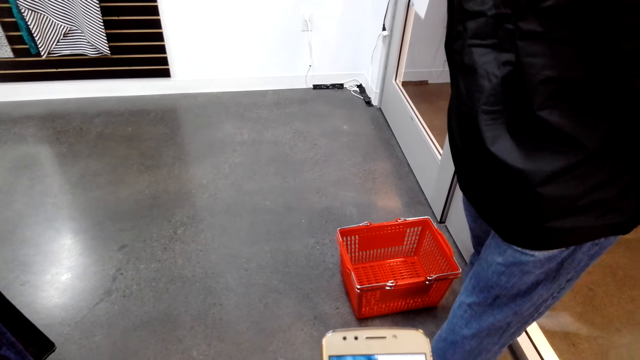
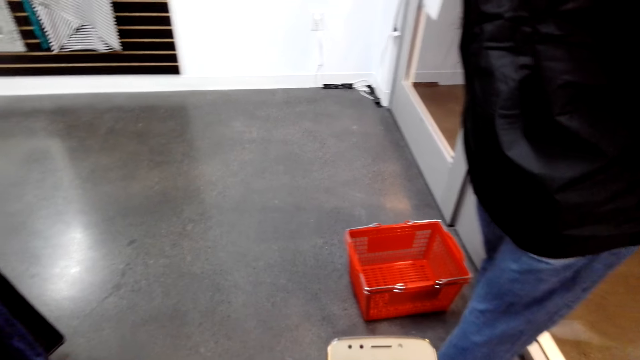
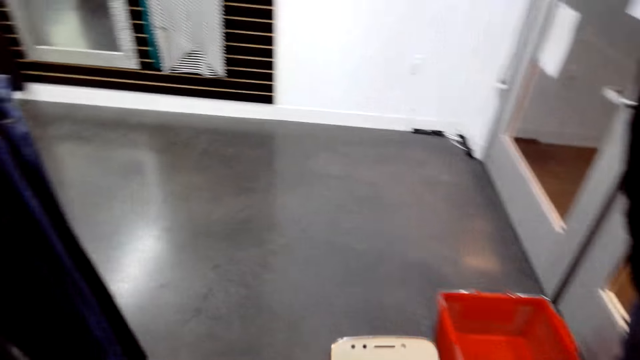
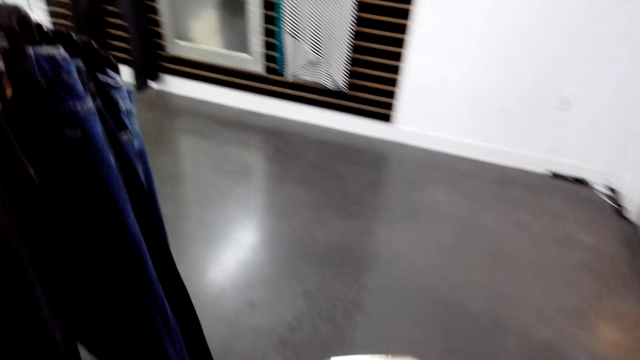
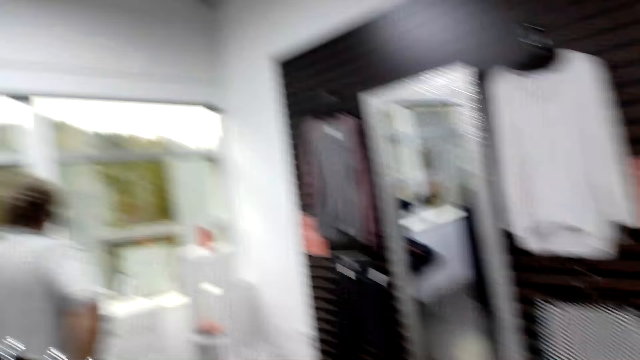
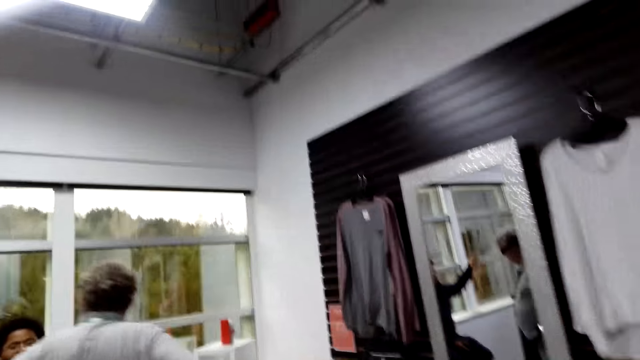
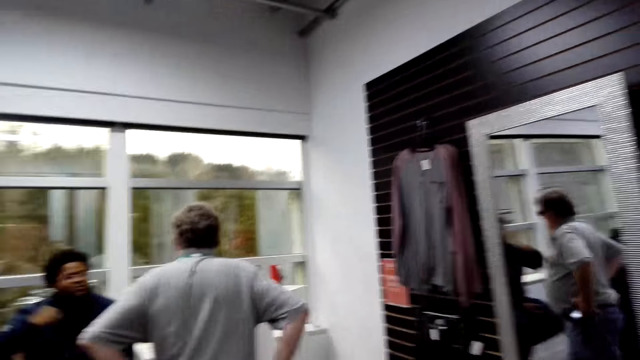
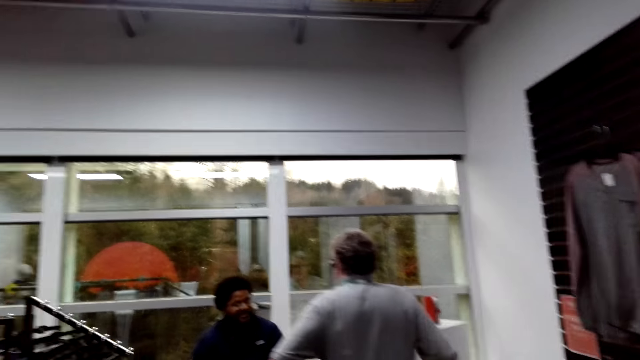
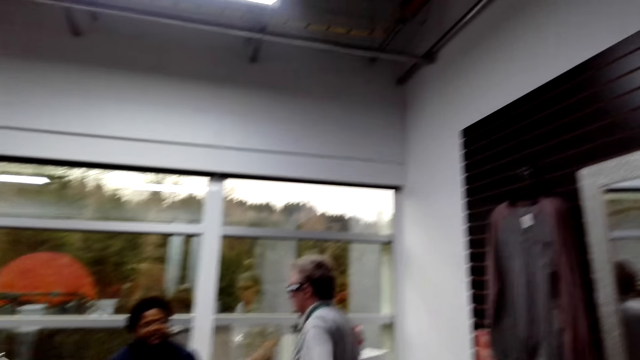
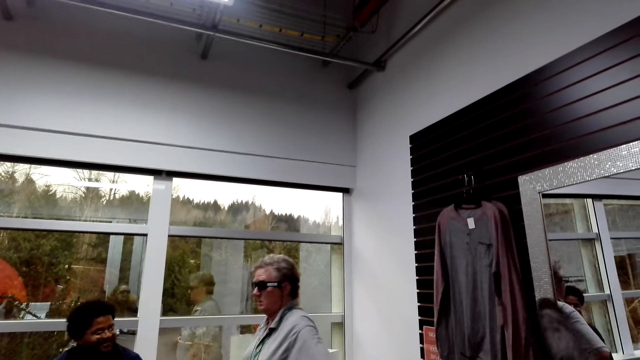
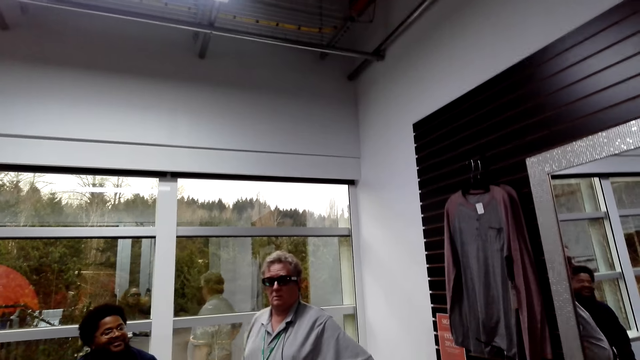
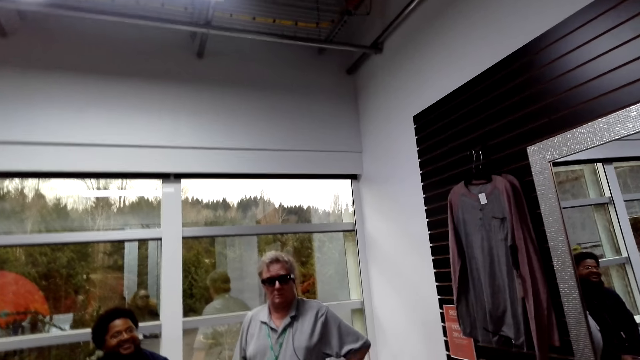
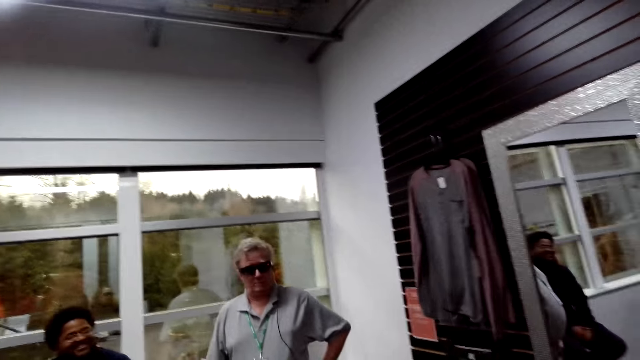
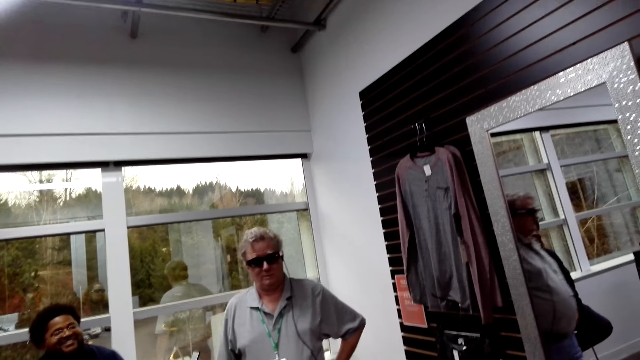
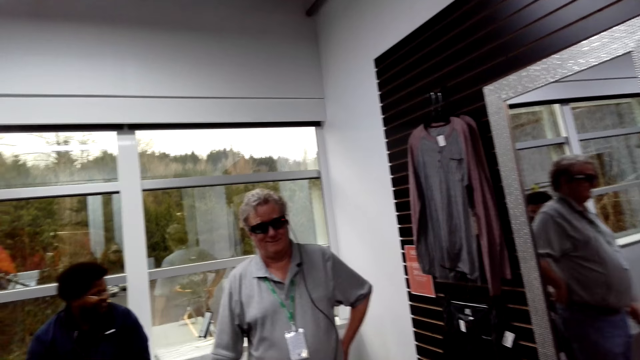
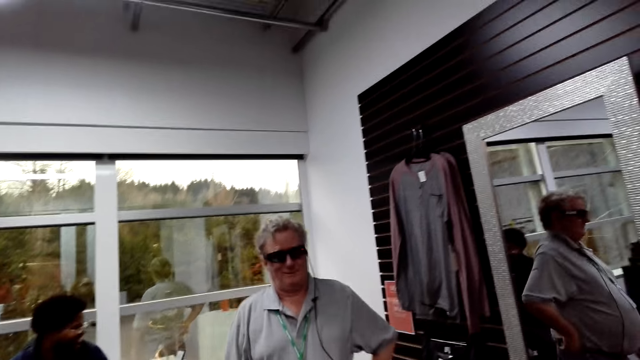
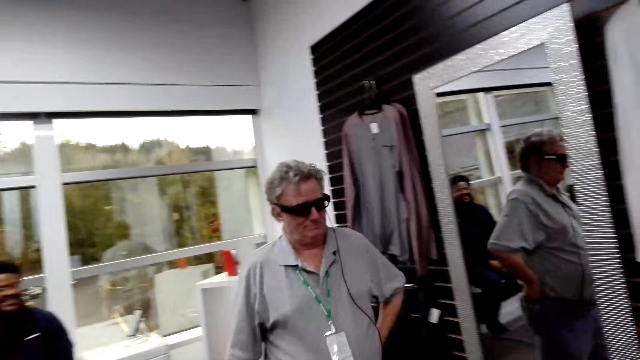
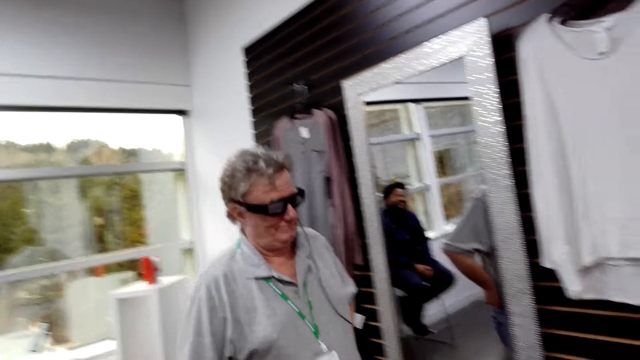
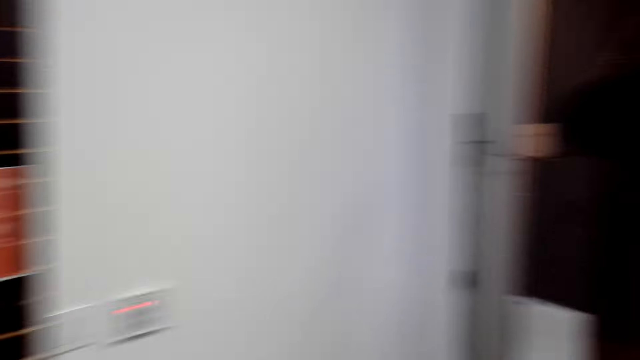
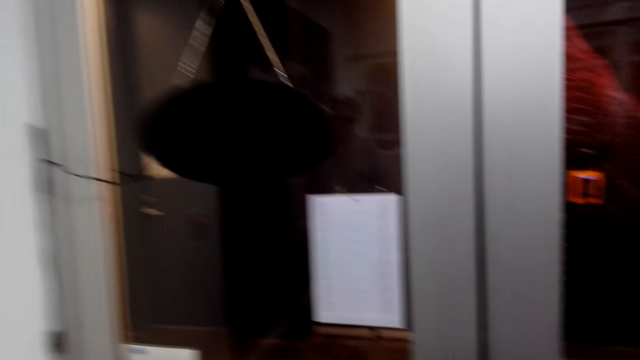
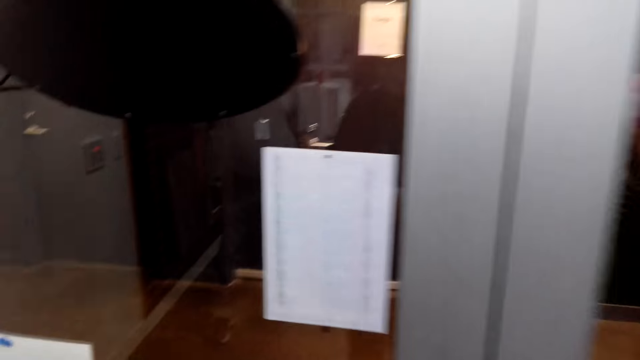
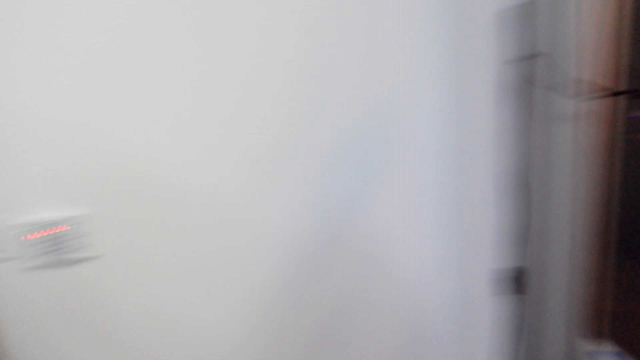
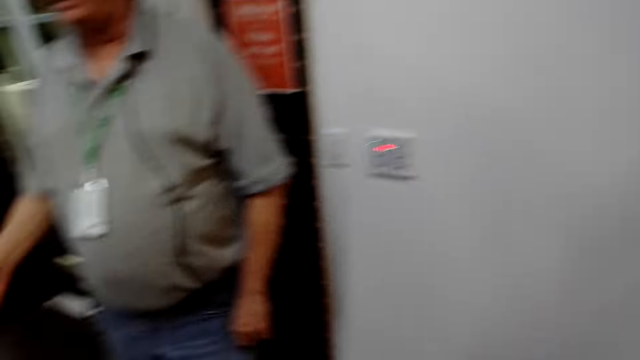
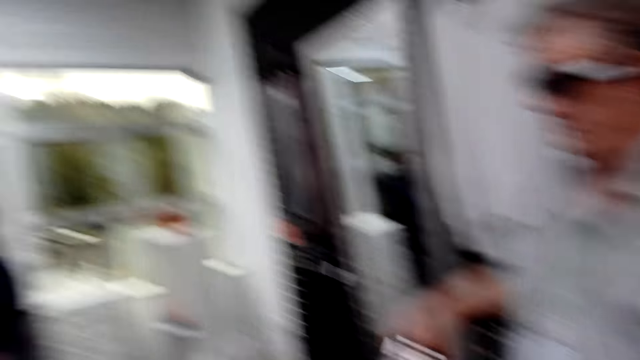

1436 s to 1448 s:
The camera wearer looks at the phone. They walk around the store. A man speaks to another man. The camera wearer converses with the two men.

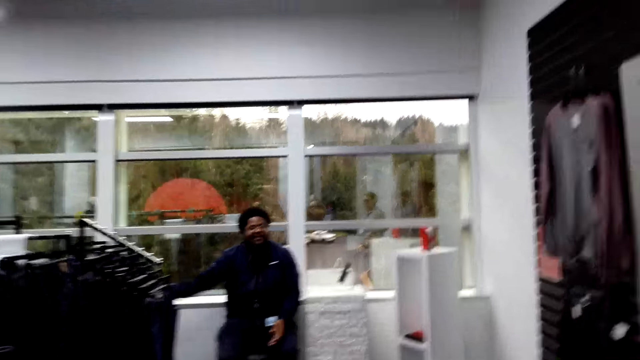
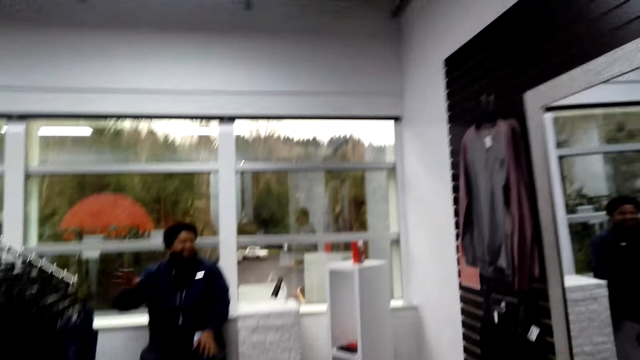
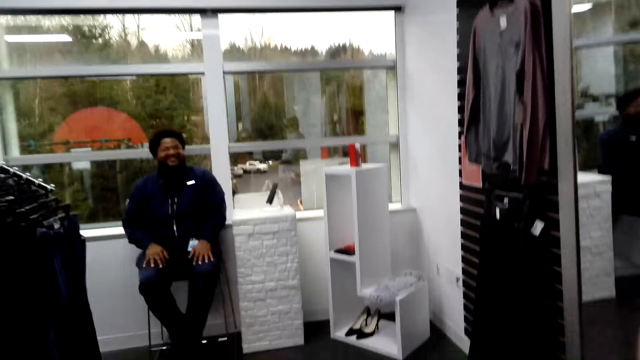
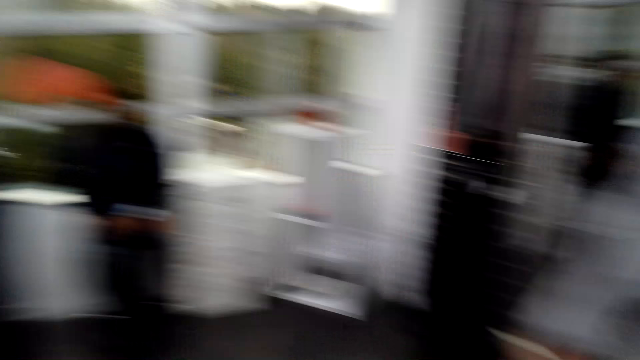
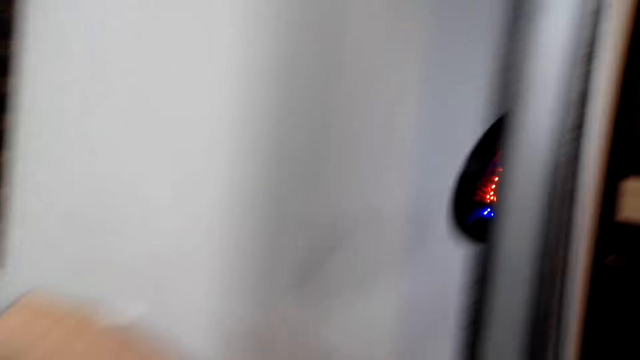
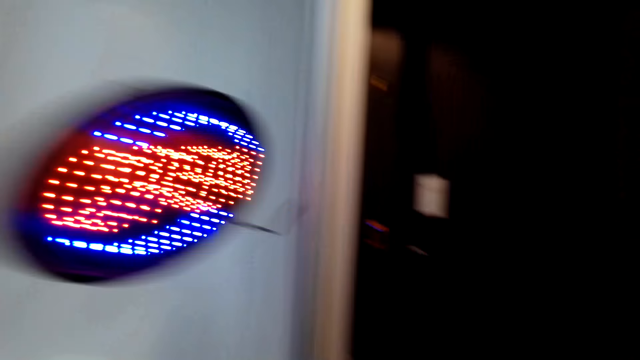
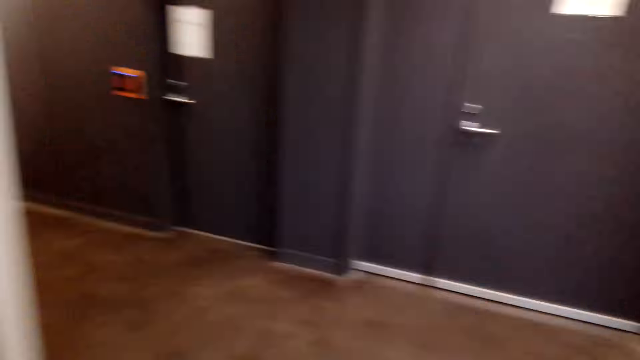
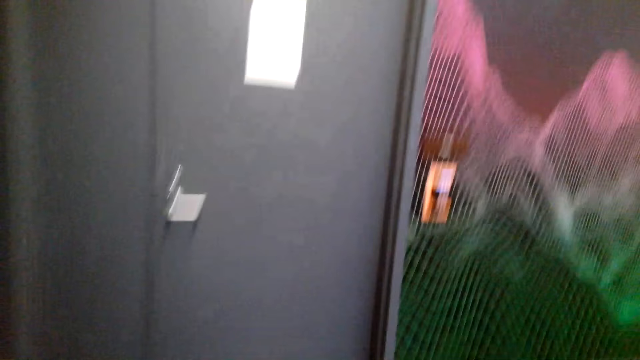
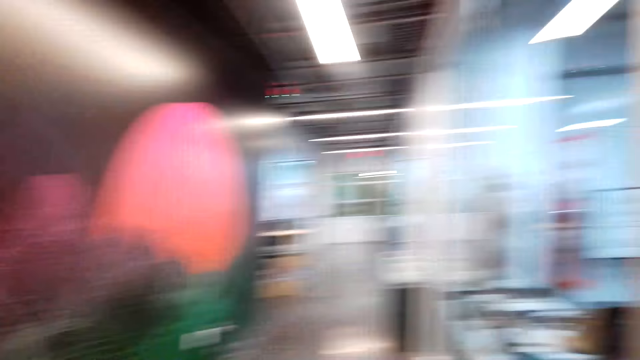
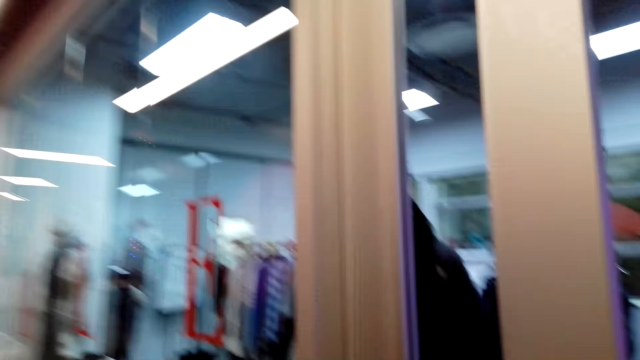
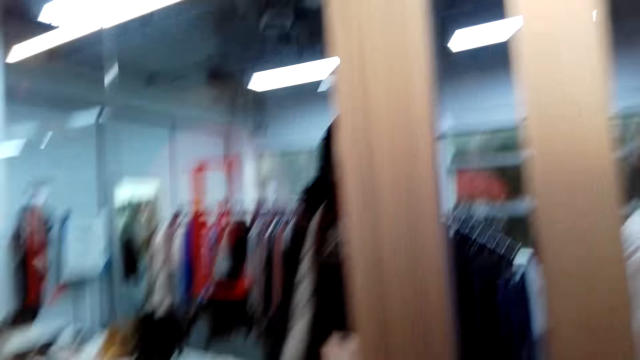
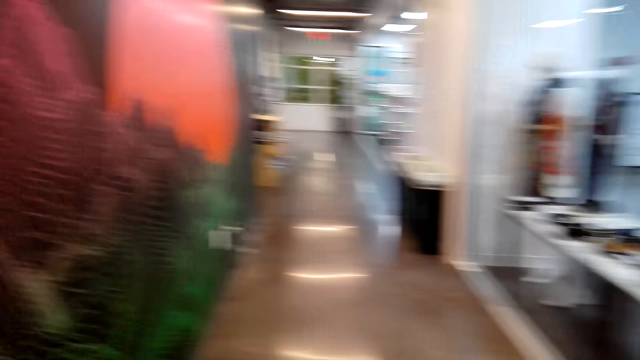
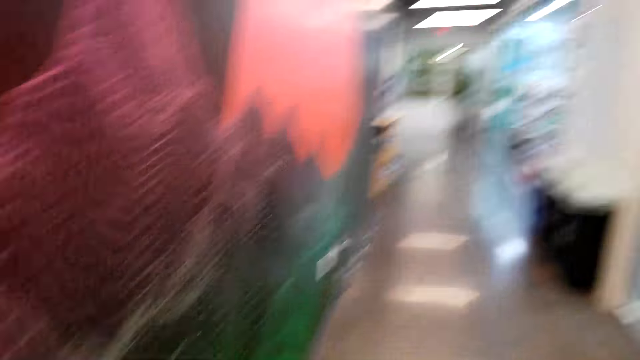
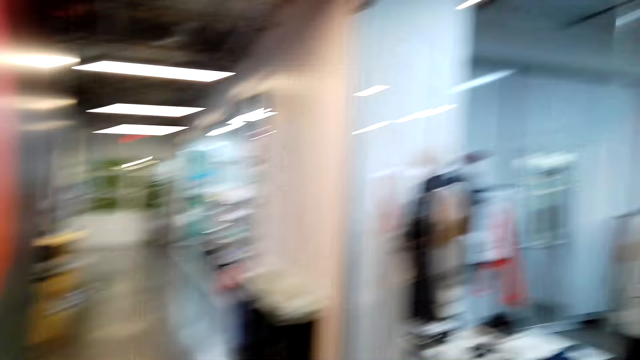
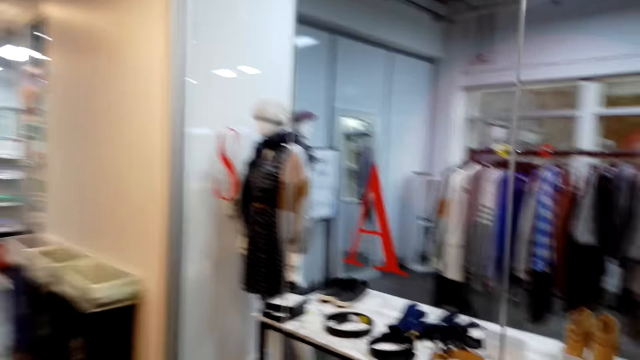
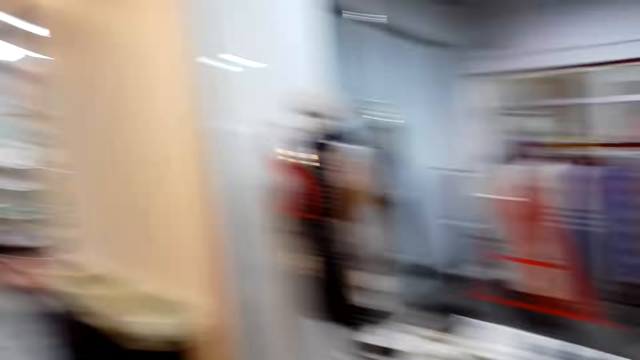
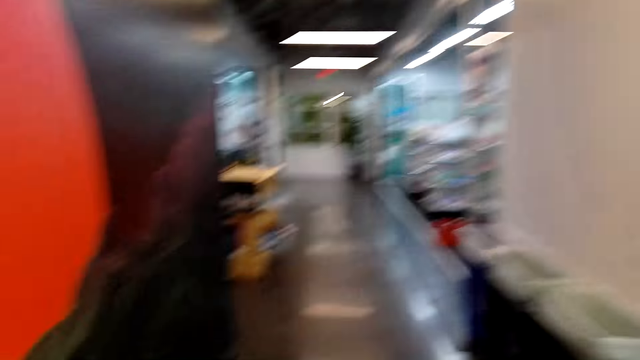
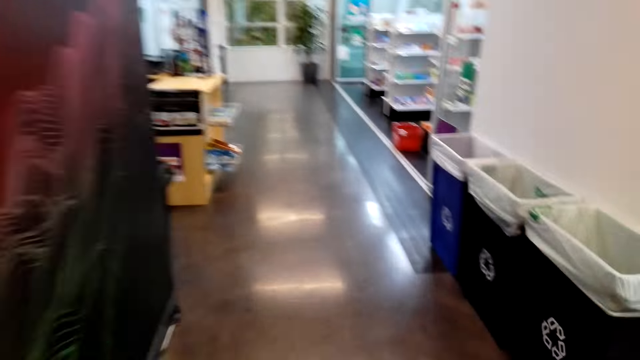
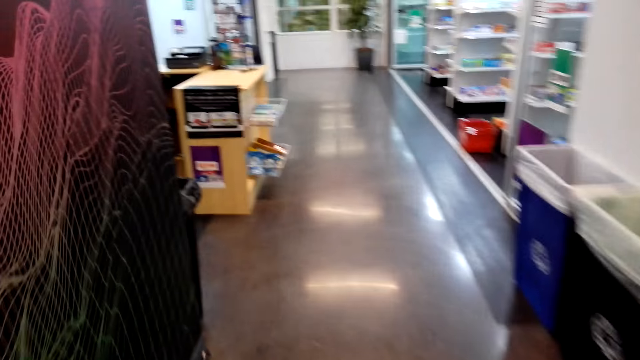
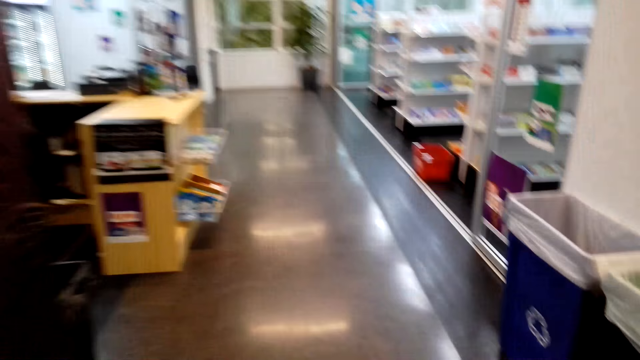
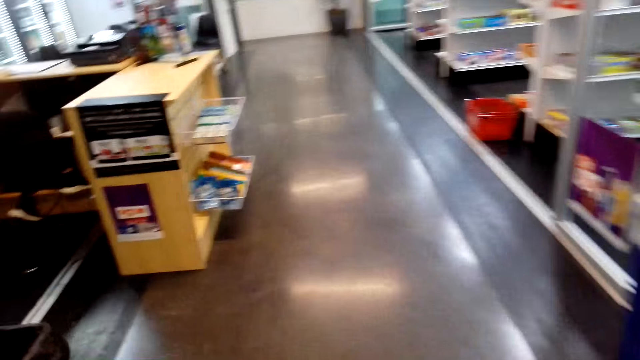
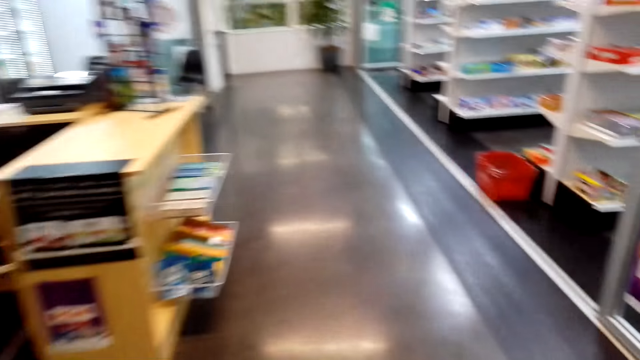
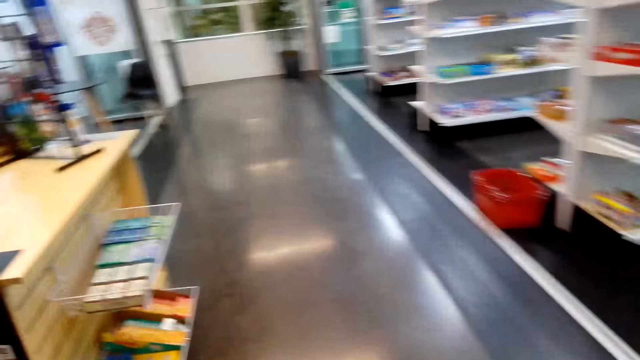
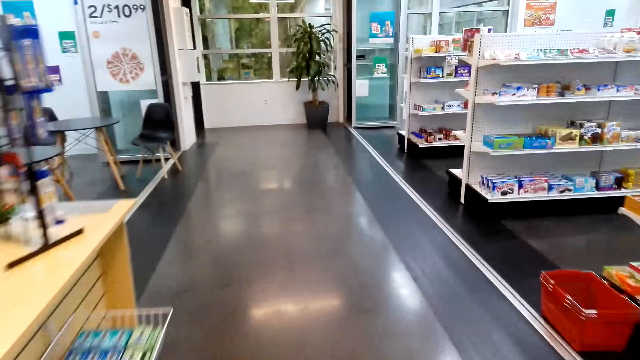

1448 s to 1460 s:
The camera wearer walks around the store. A man speaks to the camera wearer. The camera wearer converses with another man. They walk.
